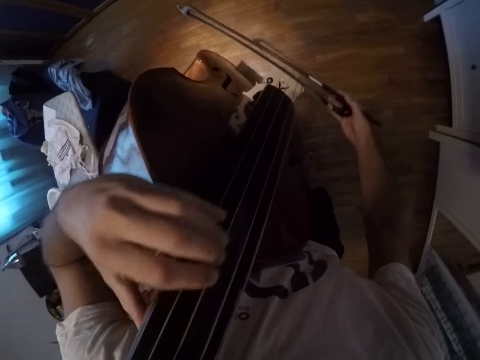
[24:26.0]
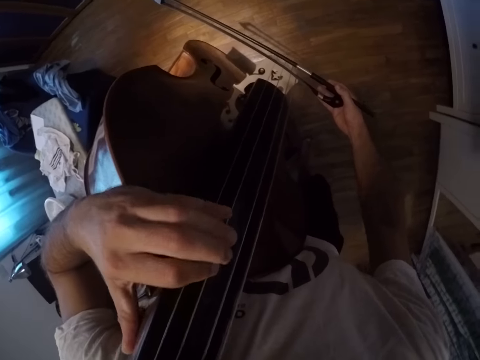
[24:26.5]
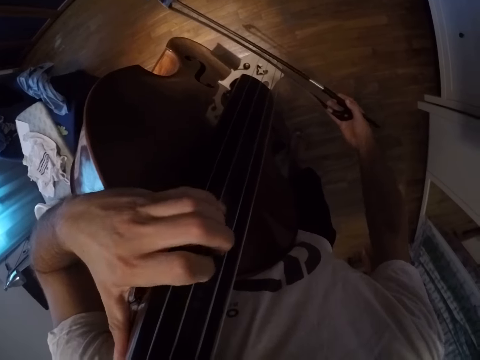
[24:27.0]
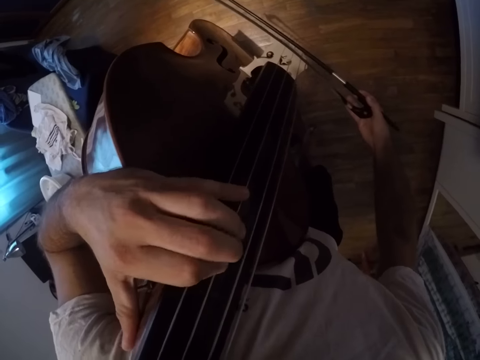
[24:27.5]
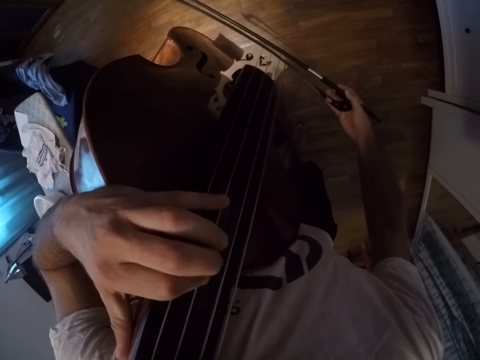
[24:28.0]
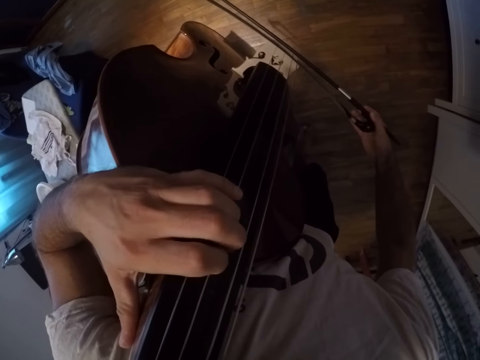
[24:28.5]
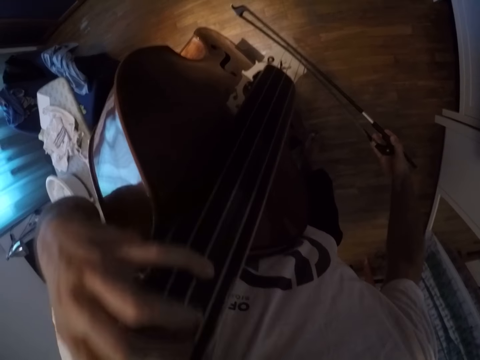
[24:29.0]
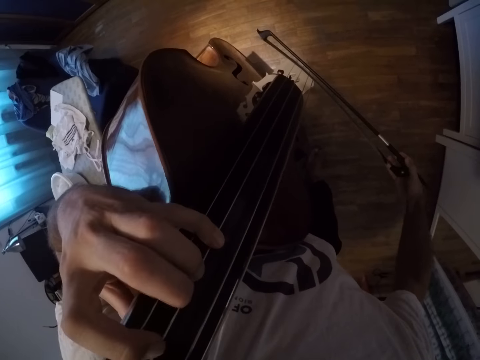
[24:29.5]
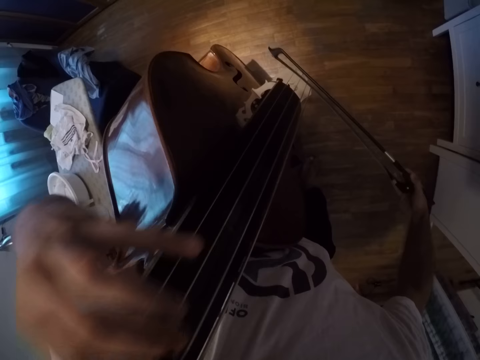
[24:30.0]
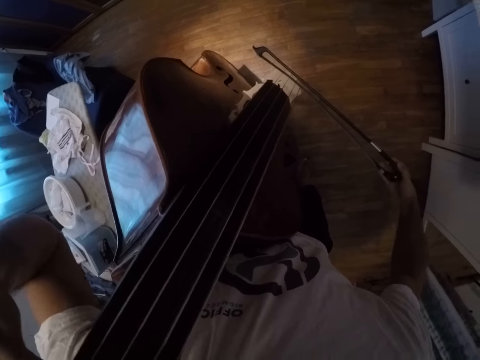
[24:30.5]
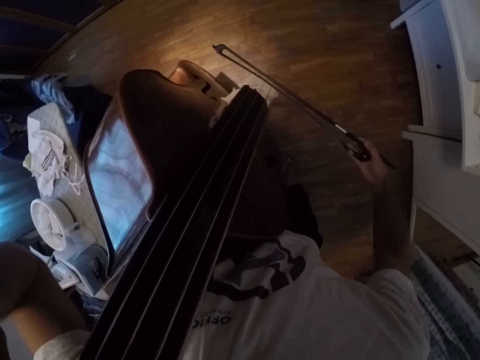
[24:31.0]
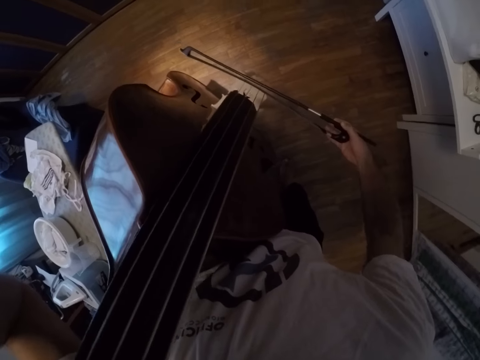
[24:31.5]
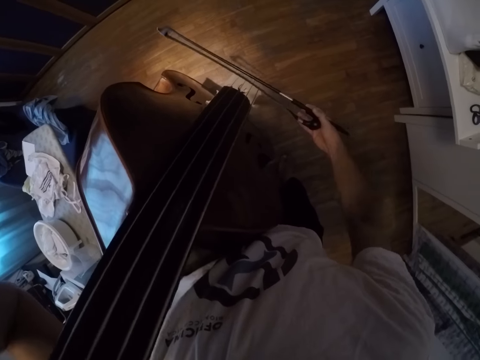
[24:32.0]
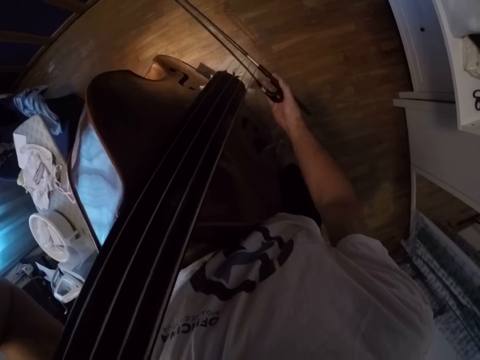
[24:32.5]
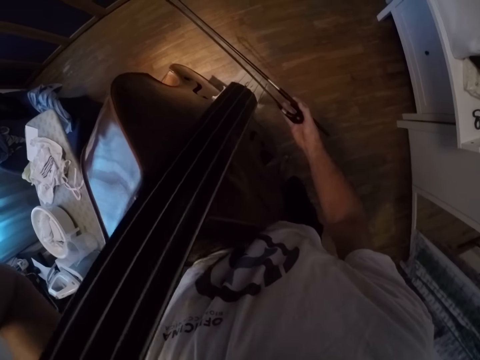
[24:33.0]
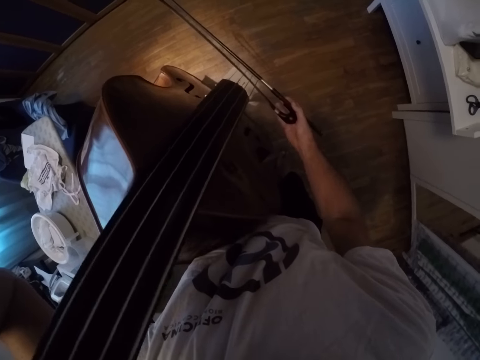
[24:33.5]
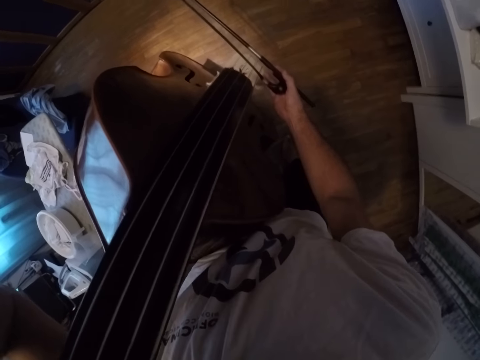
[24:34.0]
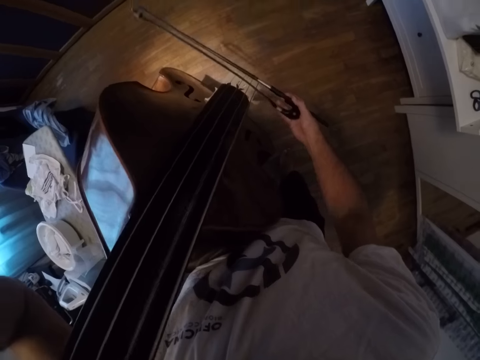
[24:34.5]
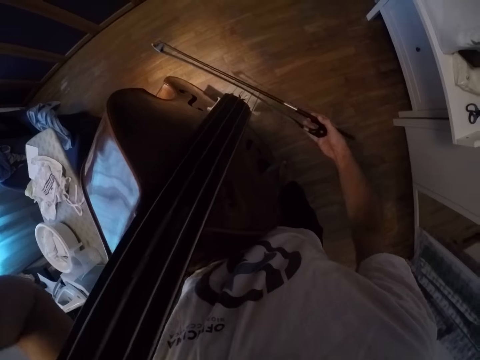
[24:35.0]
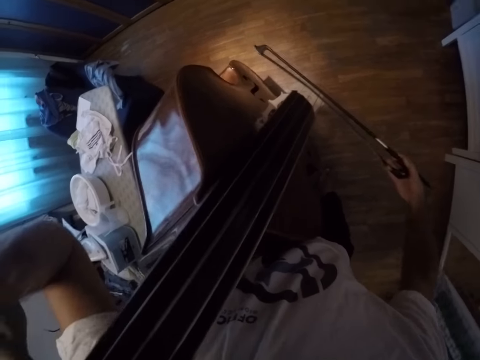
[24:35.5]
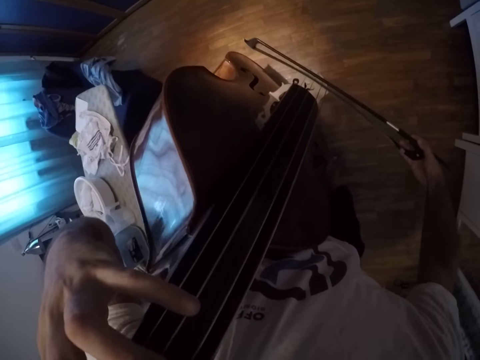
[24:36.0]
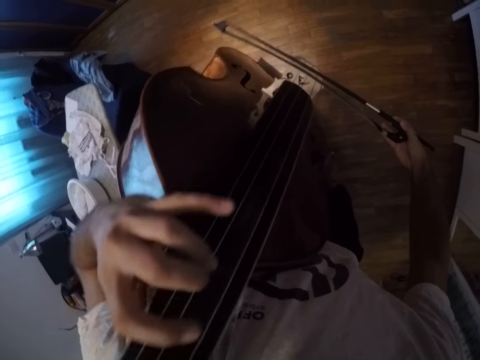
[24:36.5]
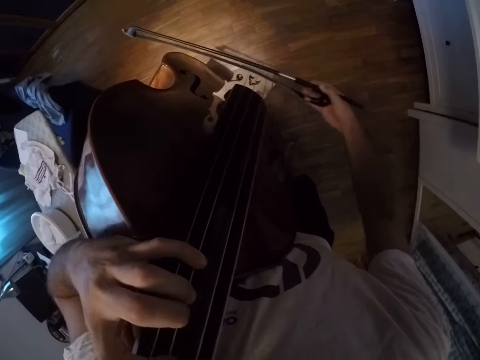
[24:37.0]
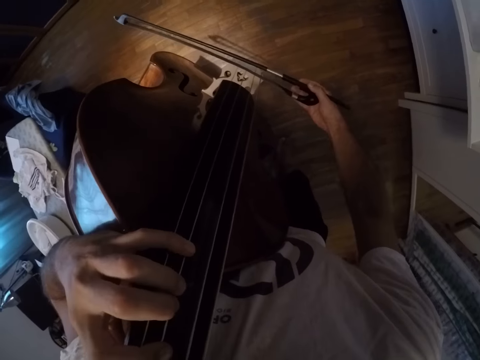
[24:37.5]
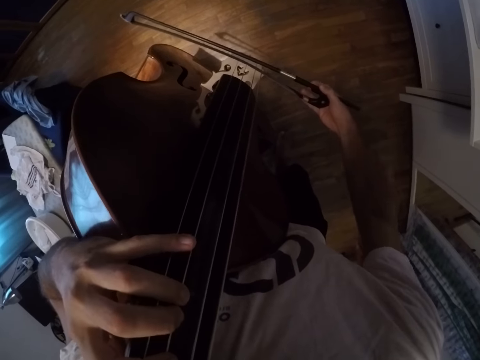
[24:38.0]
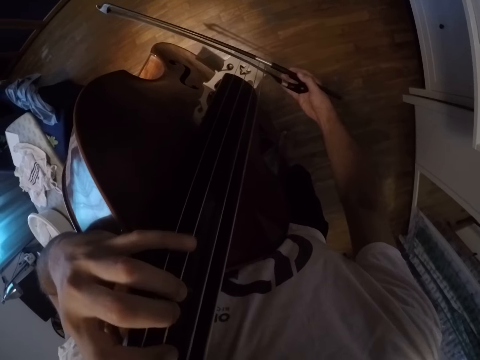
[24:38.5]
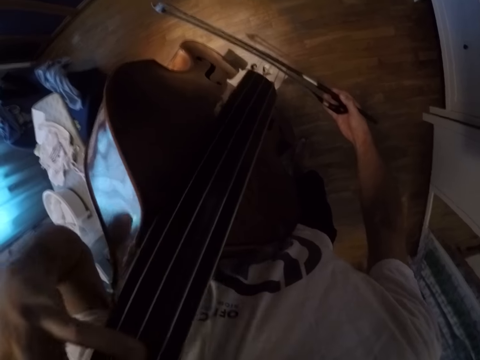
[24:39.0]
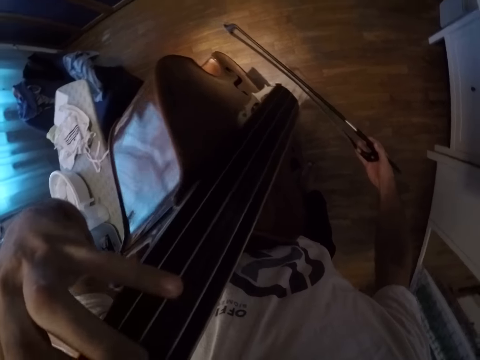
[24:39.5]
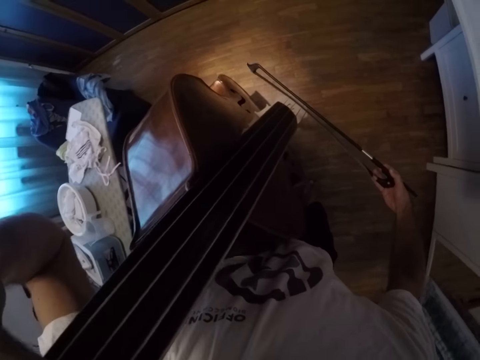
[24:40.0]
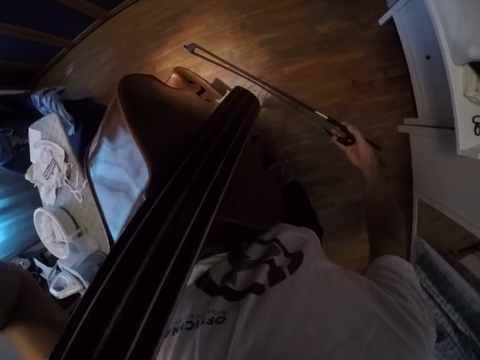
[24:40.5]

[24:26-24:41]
The camera wearer plays the violin.

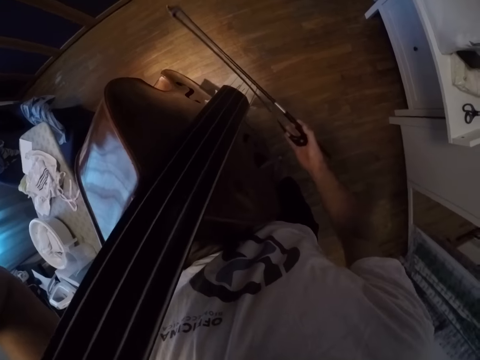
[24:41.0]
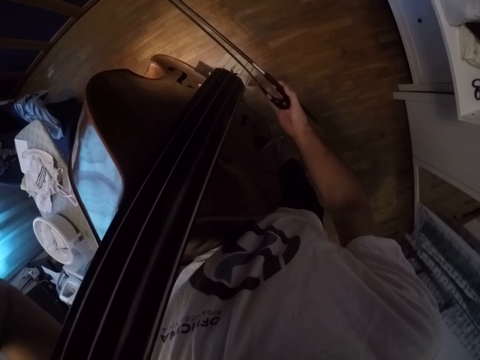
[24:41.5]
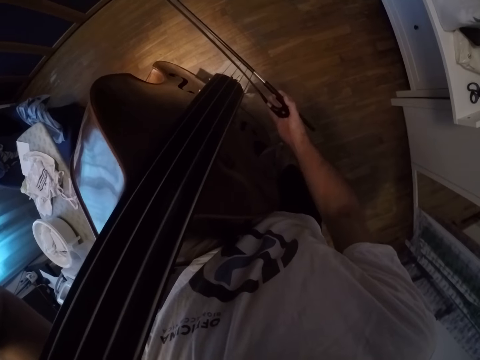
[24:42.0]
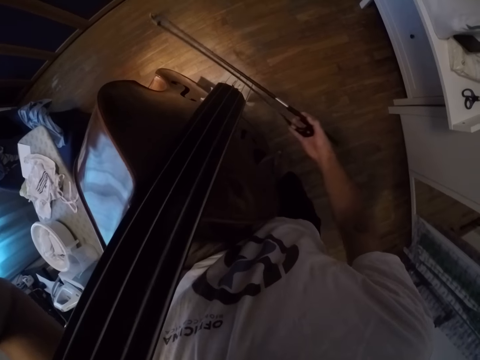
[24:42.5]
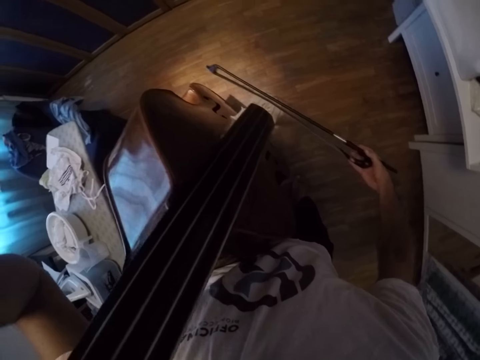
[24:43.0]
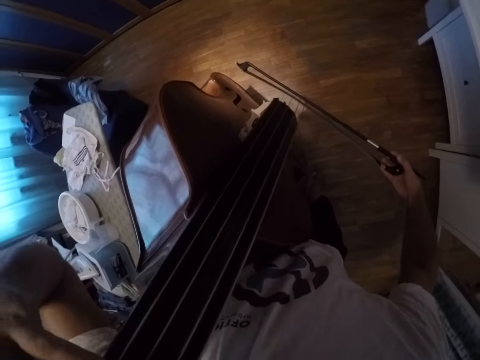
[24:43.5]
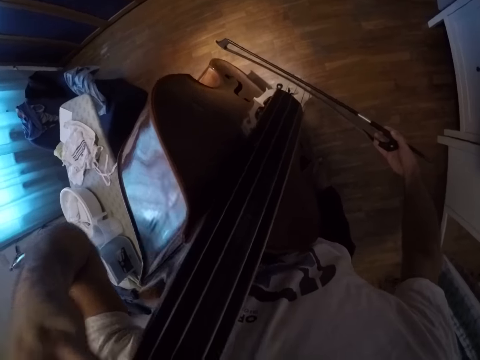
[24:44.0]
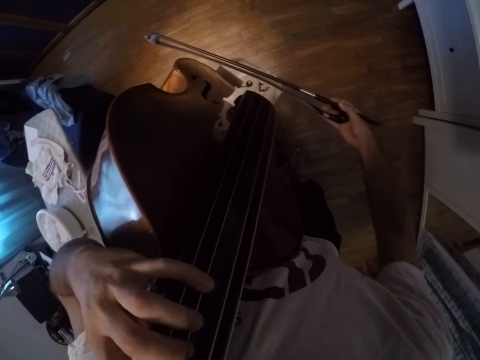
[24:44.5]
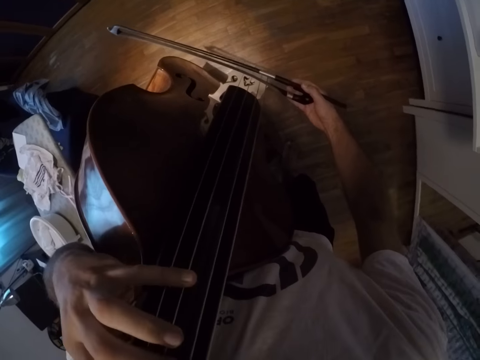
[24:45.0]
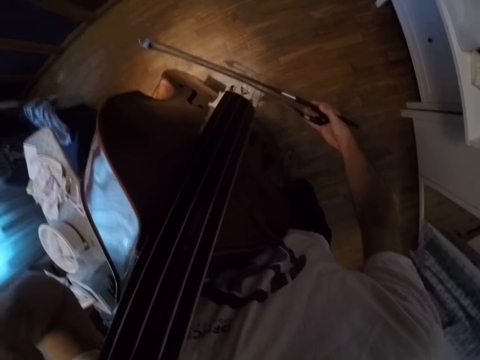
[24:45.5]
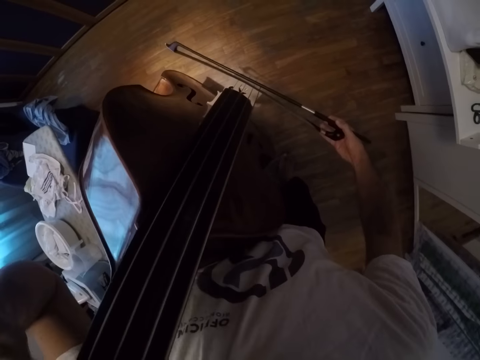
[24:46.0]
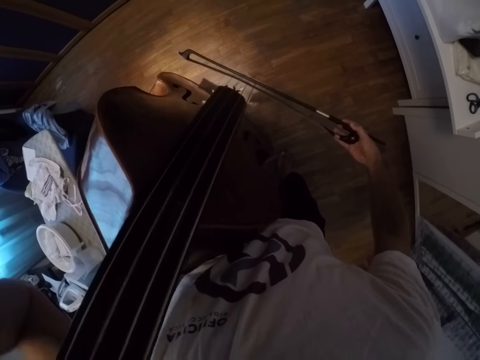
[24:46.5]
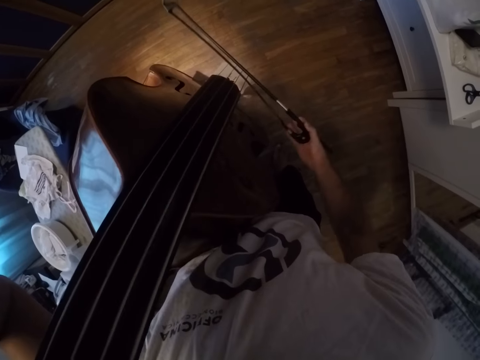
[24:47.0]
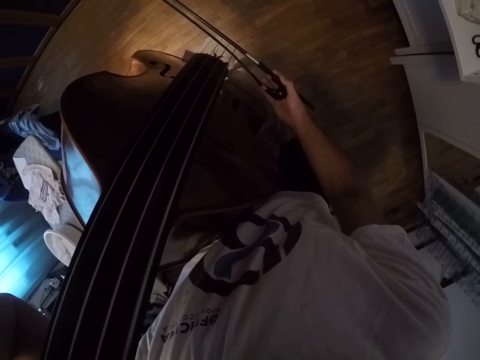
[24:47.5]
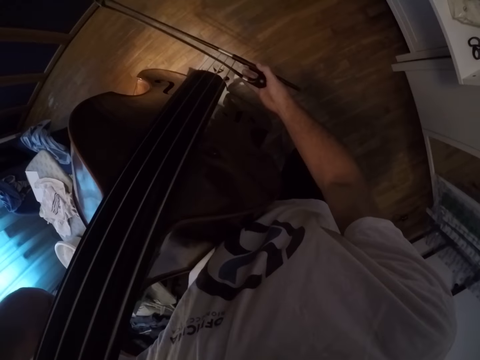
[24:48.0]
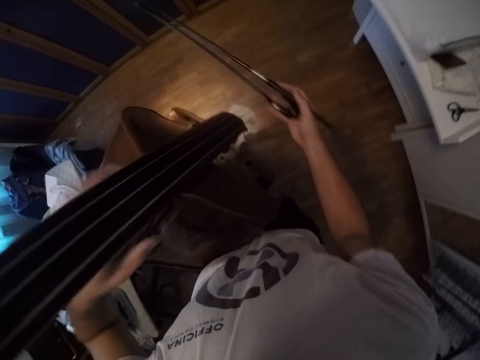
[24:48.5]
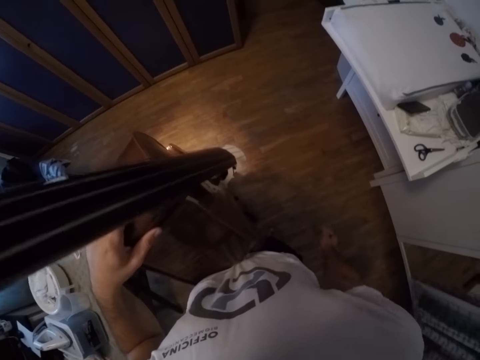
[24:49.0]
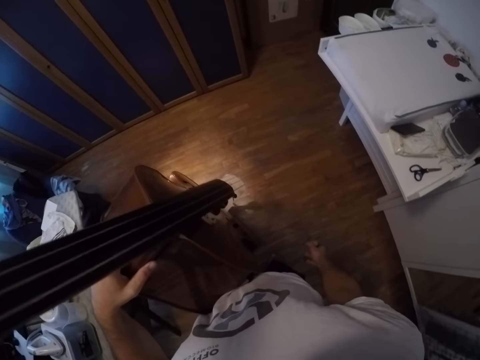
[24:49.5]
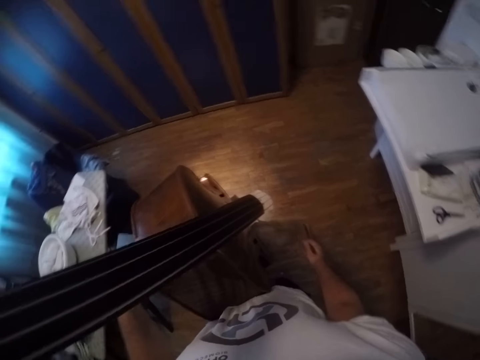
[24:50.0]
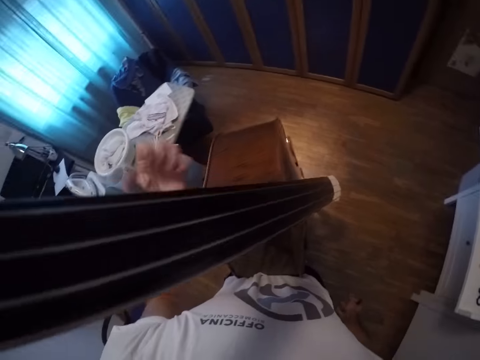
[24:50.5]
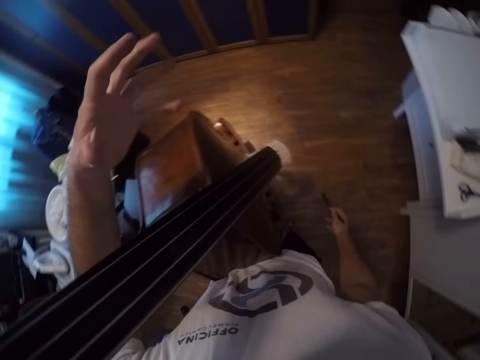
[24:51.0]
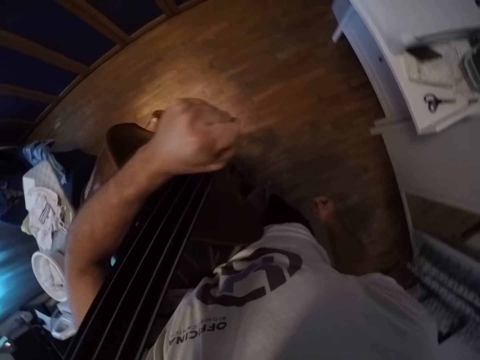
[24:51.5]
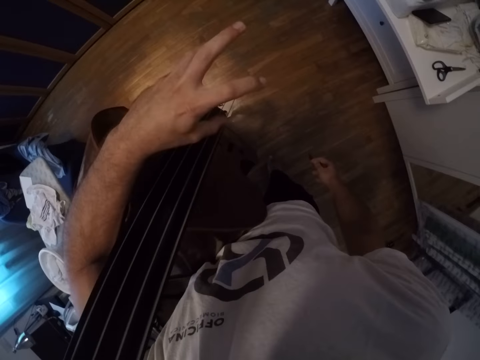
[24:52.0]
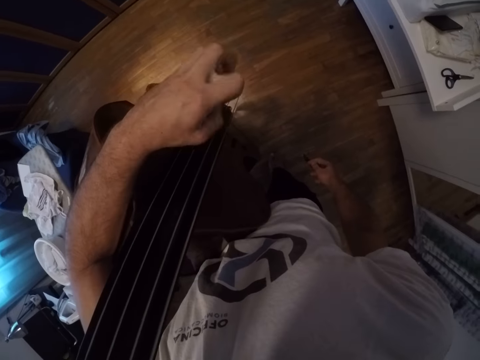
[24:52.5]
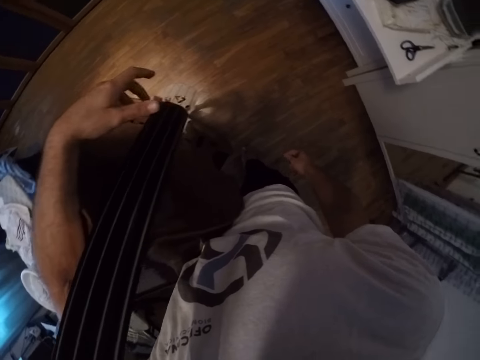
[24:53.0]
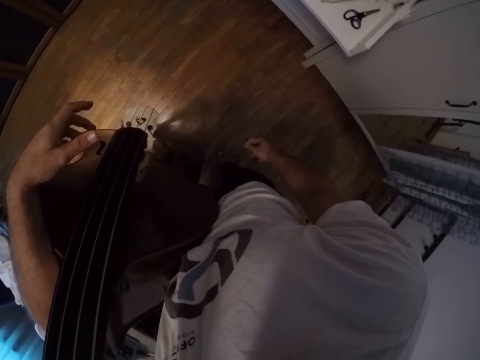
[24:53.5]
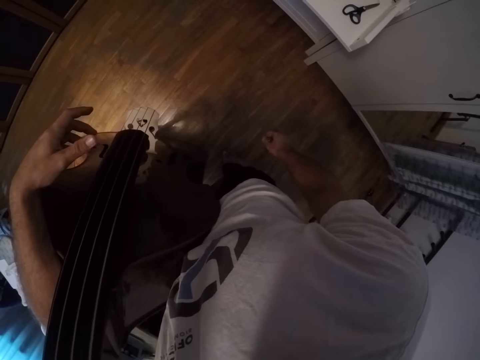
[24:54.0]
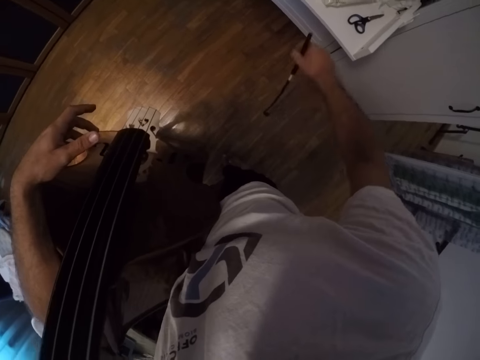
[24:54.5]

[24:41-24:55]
The camera wearer moves the right hand side to side. They stop playing the violin or cello. They hold the violin, stretch the fingers and look around.
